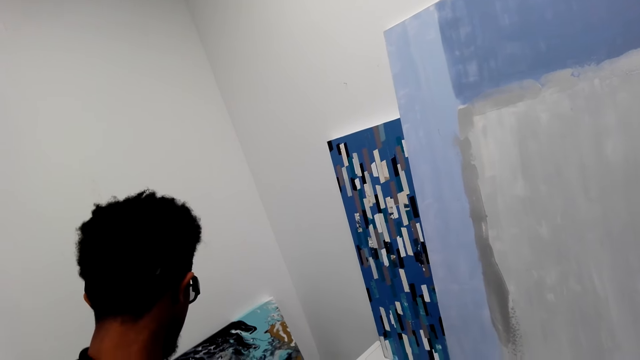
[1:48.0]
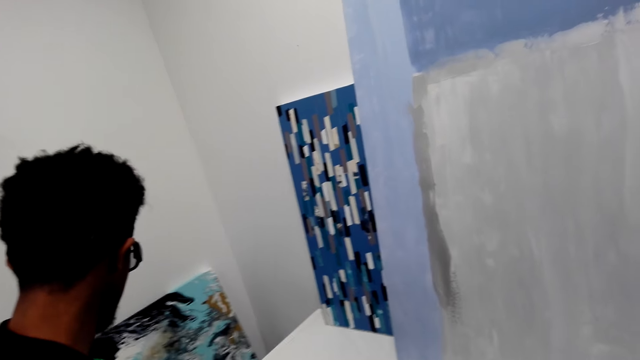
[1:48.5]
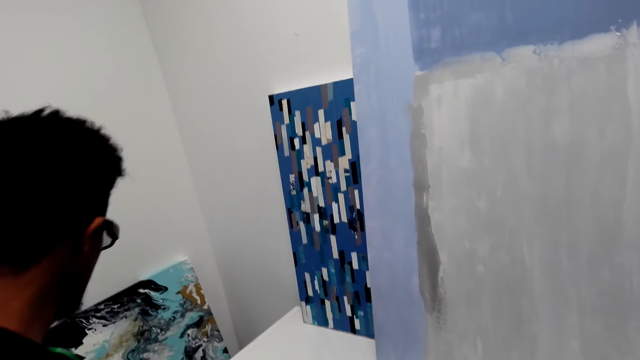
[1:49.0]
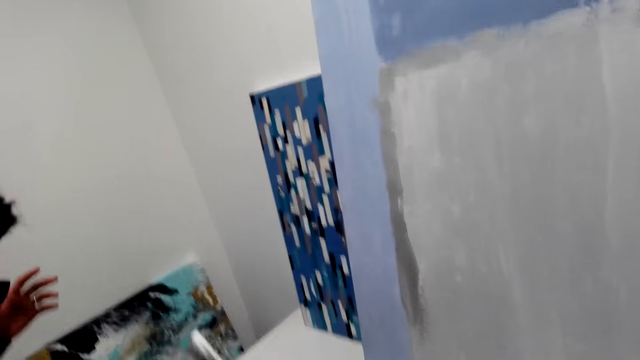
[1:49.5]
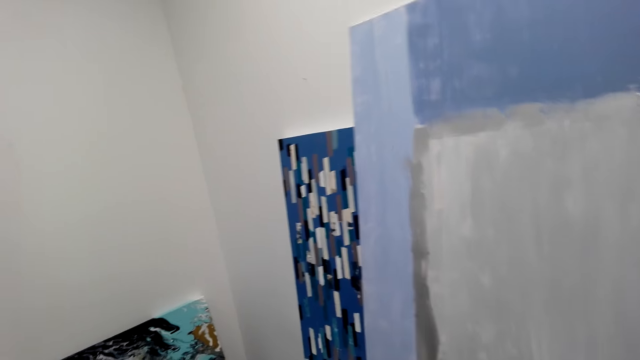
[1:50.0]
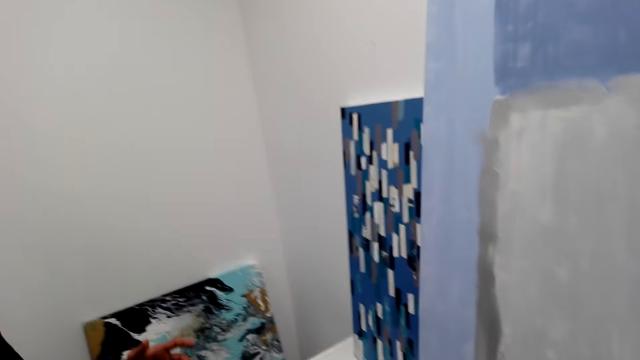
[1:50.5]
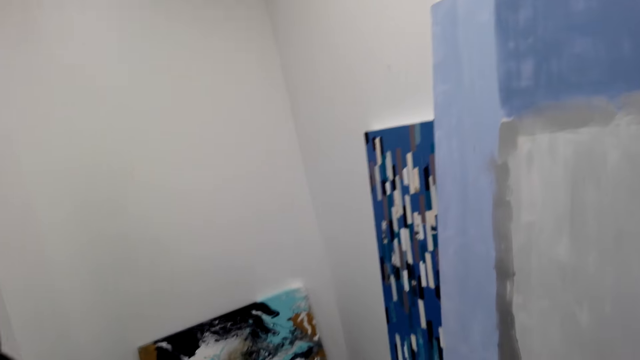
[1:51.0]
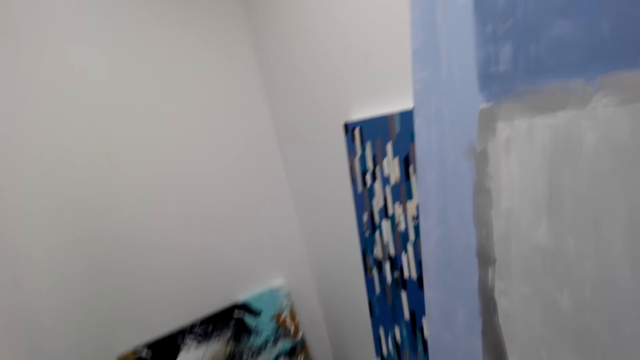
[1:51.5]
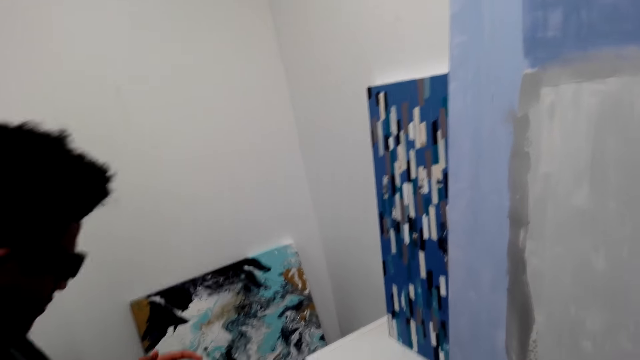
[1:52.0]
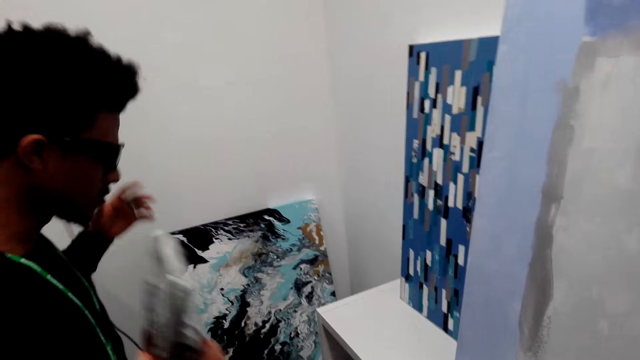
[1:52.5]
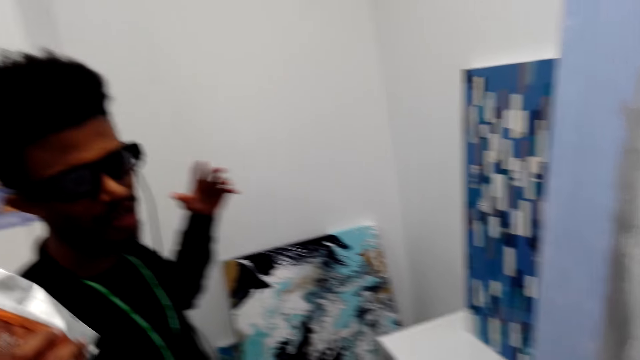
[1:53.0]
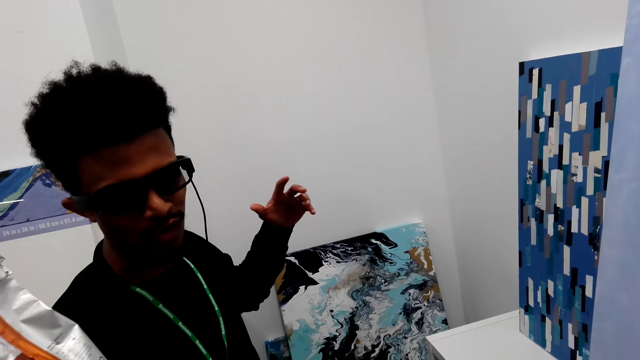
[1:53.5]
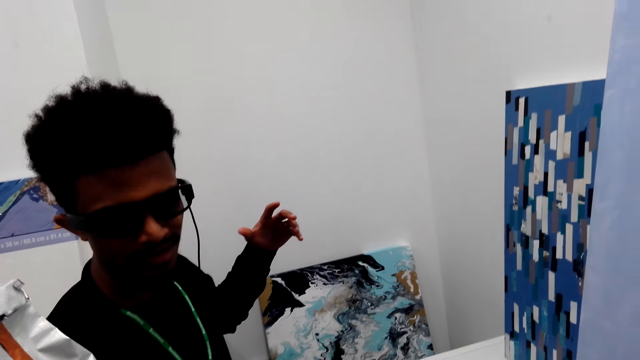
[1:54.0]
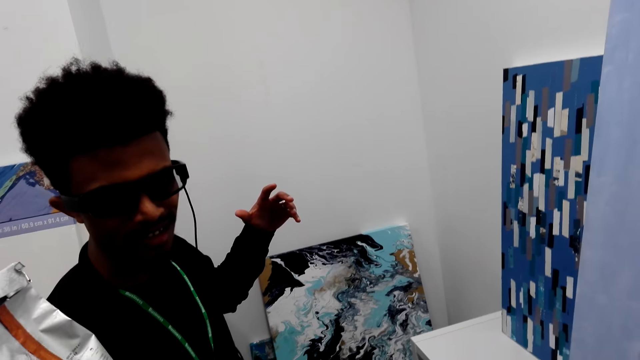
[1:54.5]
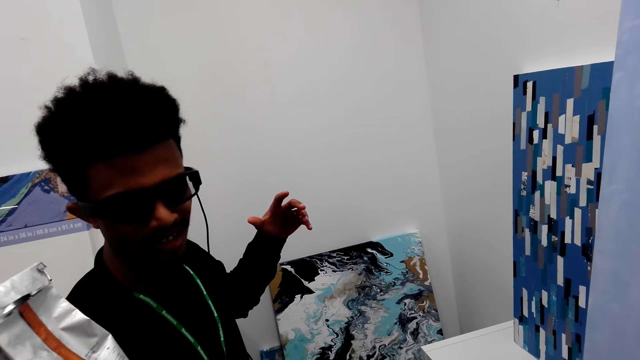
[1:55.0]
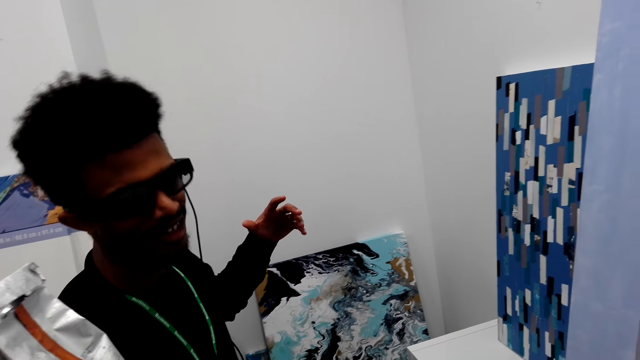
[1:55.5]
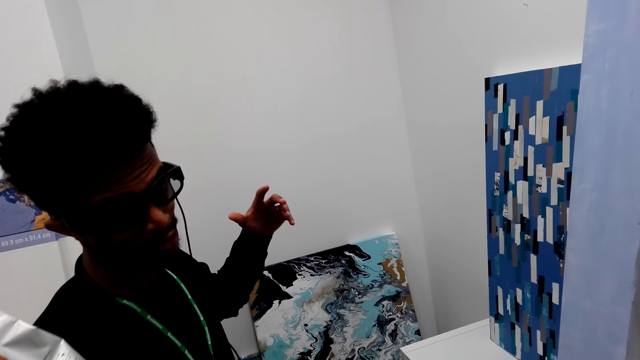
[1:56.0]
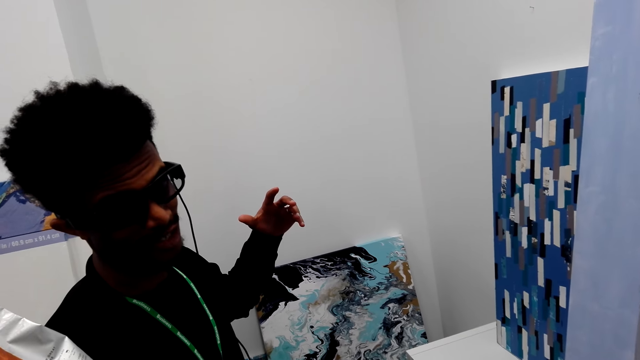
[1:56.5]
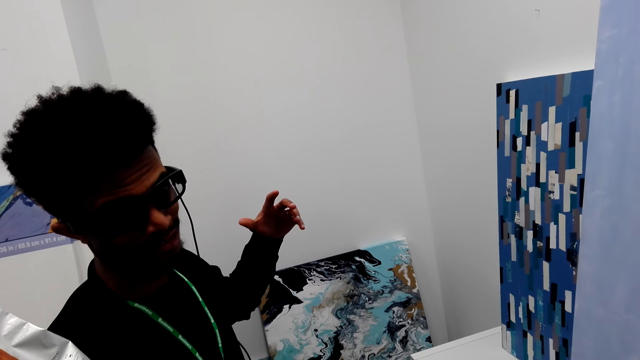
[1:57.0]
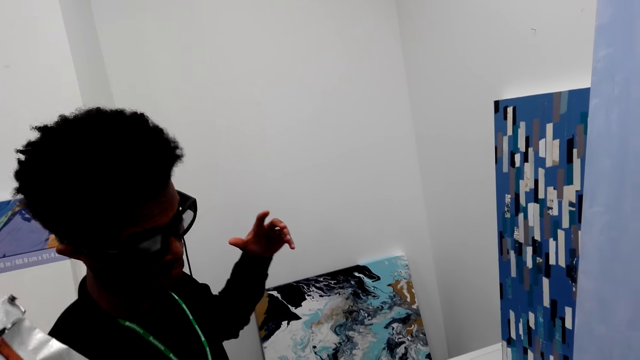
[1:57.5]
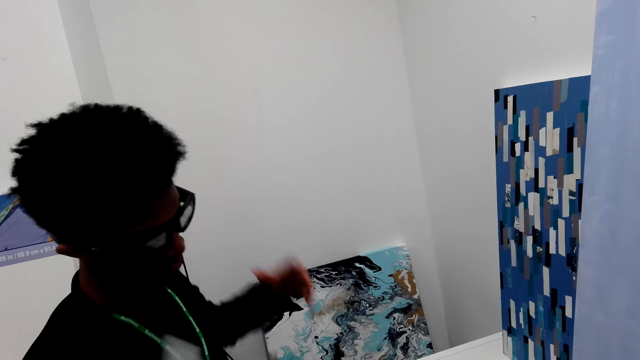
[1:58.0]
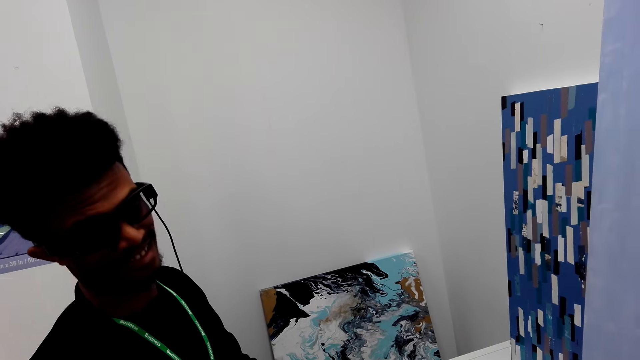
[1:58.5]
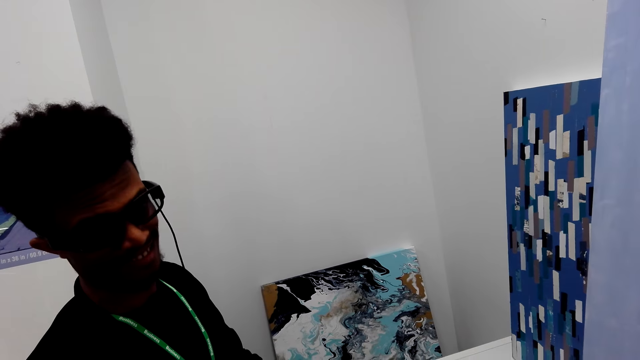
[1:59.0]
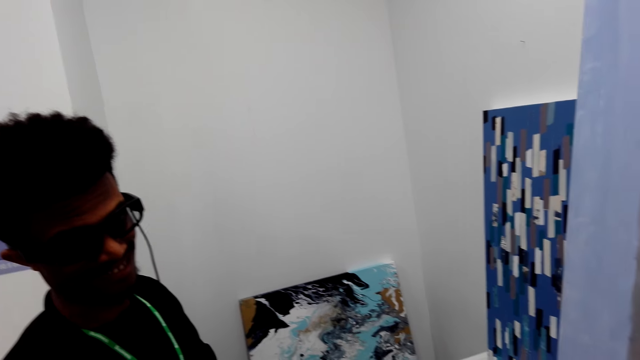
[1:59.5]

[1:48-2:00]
The camera wearer looks around. A man moves the hands.

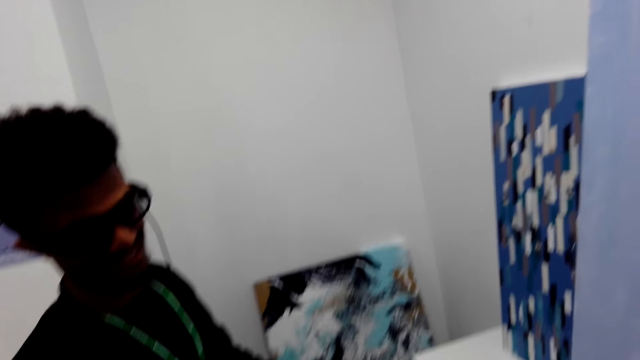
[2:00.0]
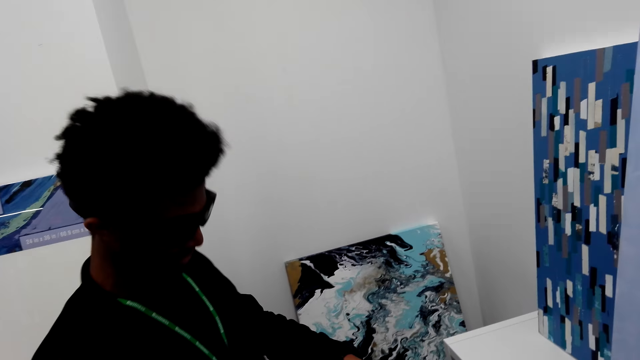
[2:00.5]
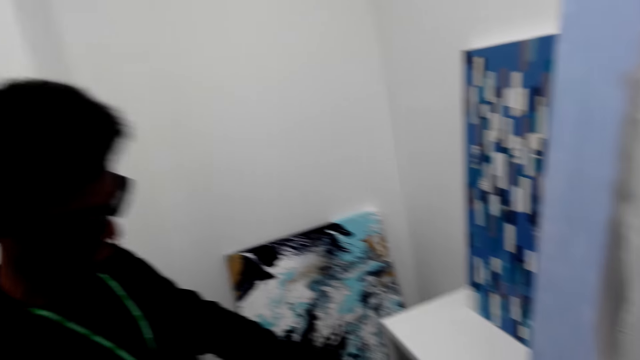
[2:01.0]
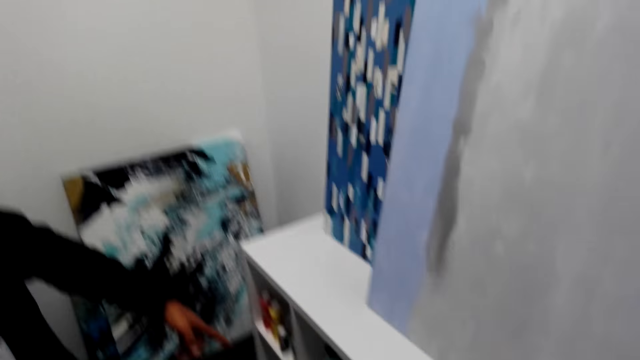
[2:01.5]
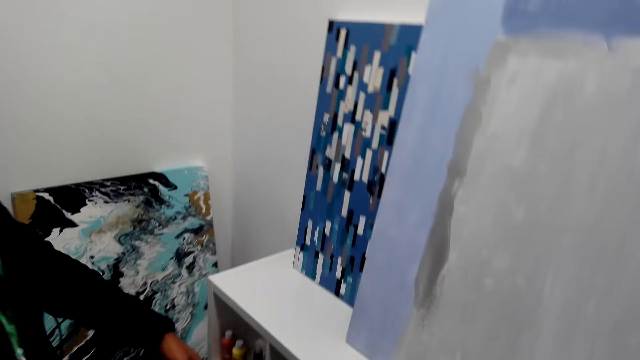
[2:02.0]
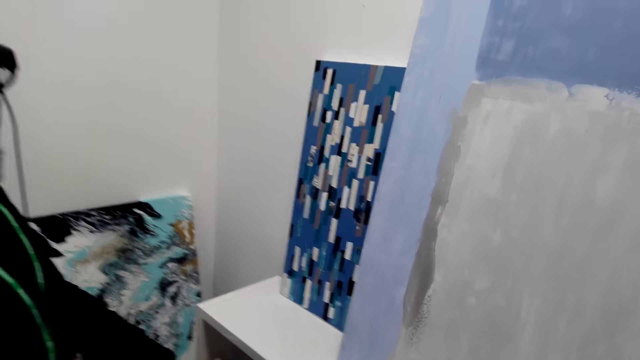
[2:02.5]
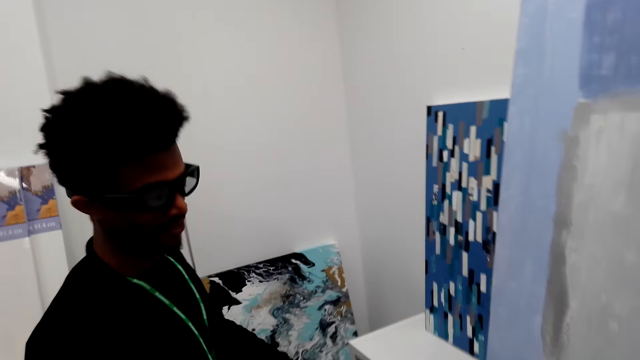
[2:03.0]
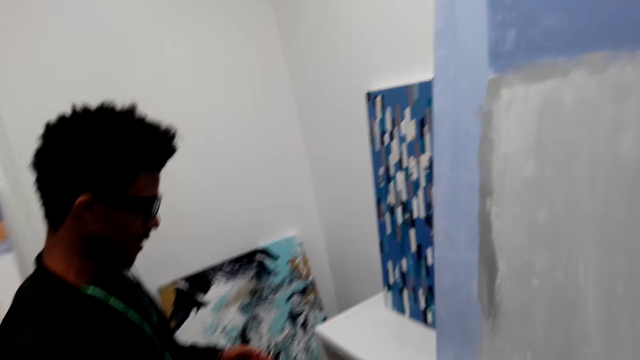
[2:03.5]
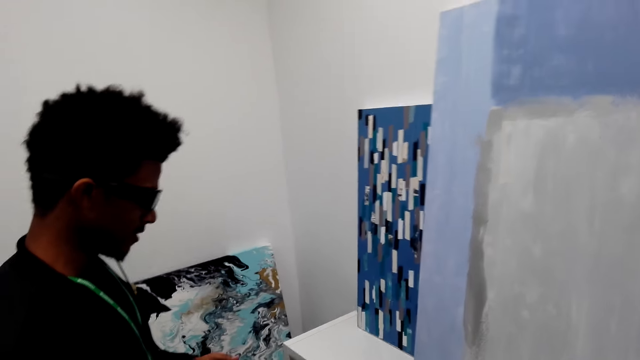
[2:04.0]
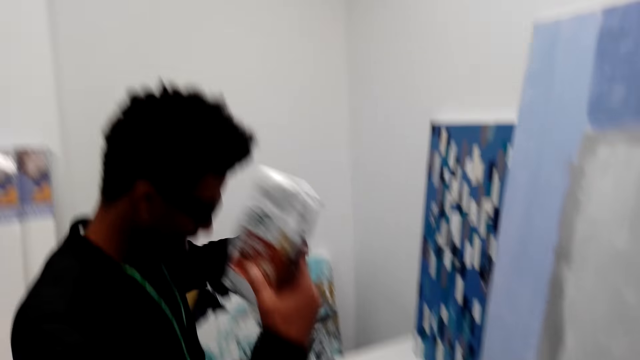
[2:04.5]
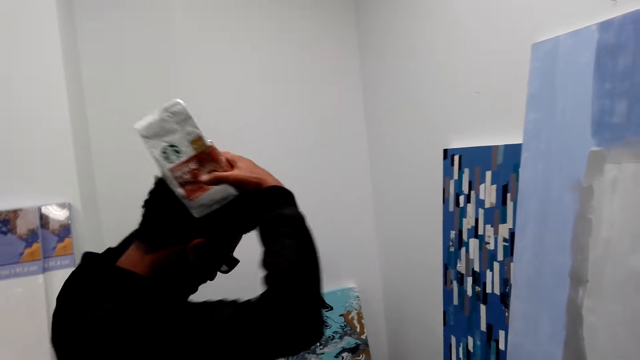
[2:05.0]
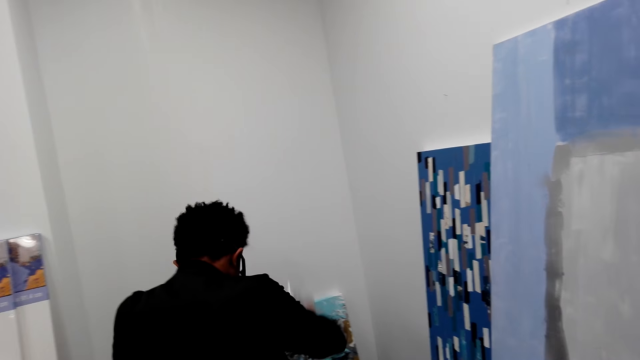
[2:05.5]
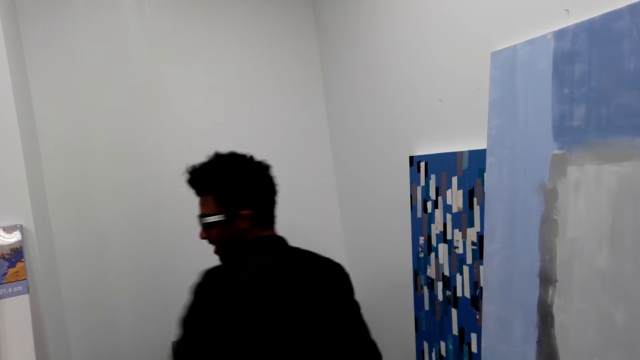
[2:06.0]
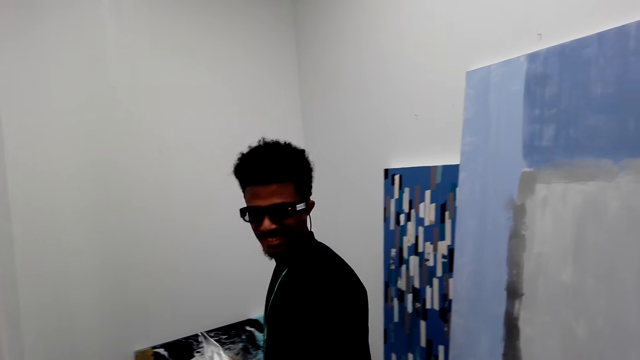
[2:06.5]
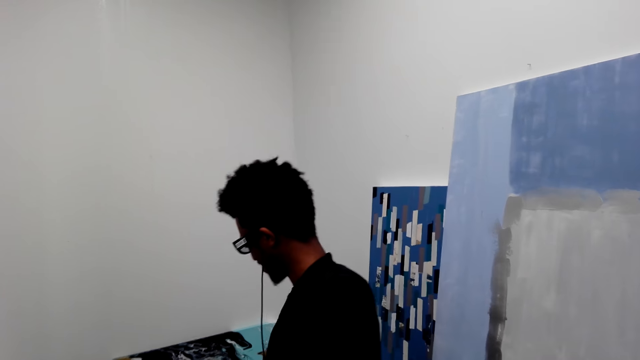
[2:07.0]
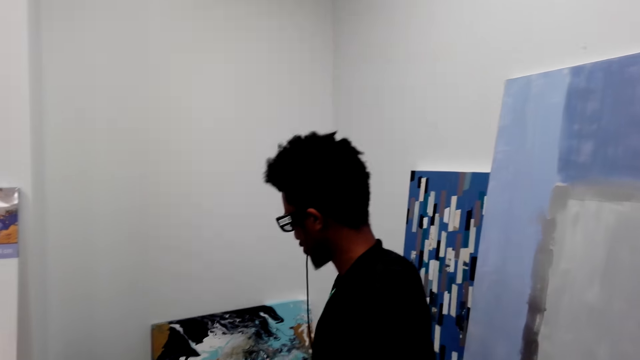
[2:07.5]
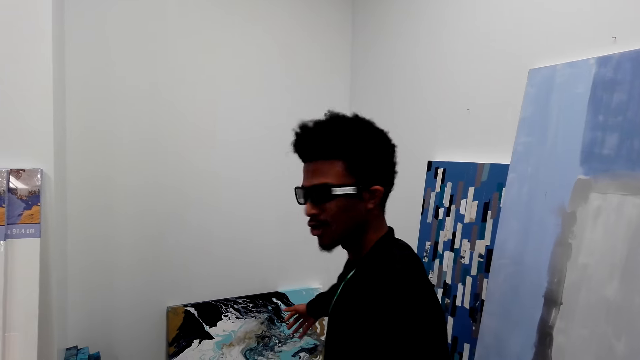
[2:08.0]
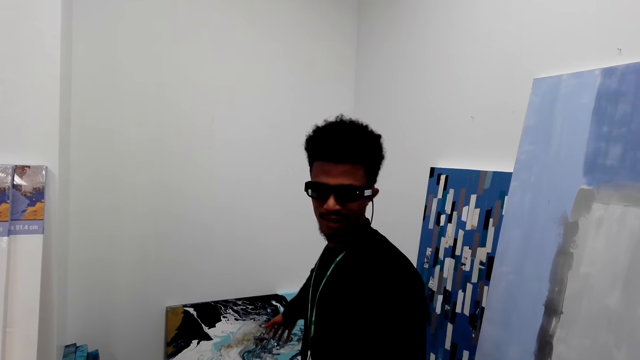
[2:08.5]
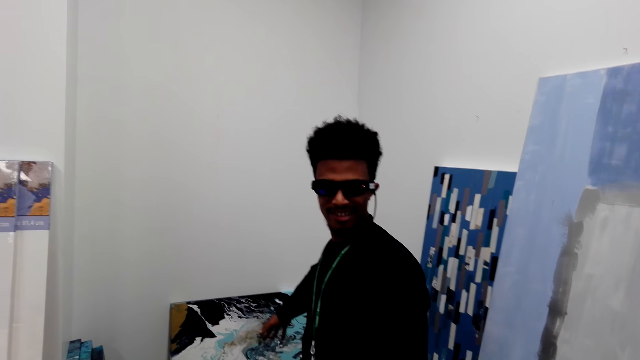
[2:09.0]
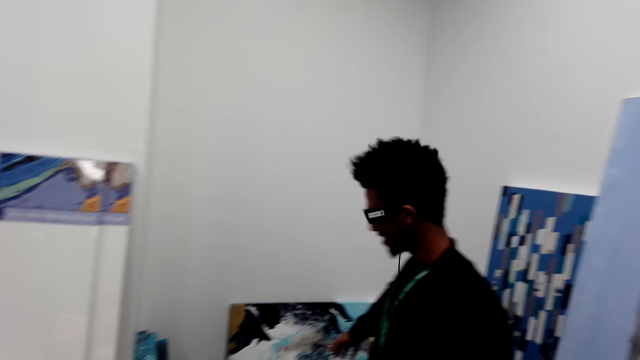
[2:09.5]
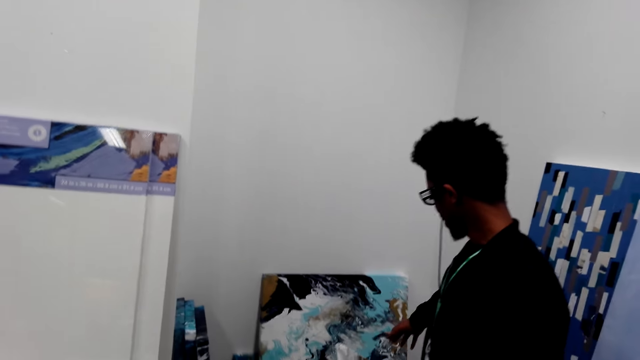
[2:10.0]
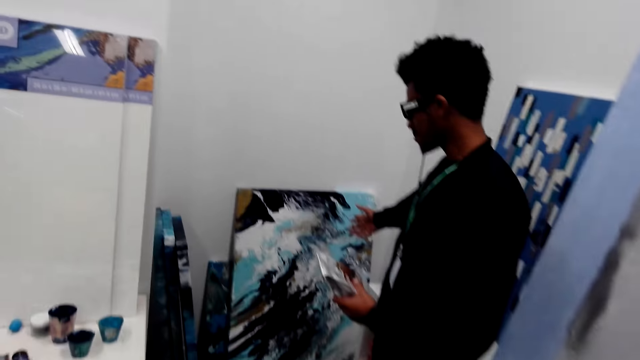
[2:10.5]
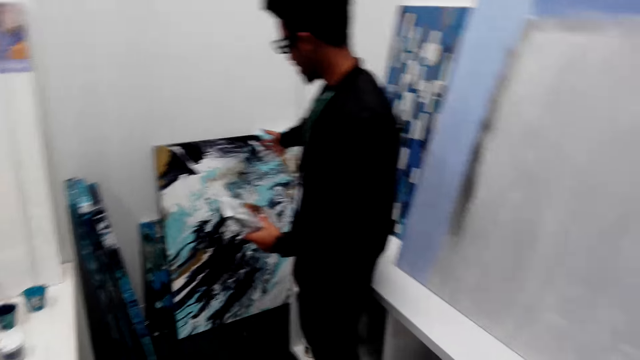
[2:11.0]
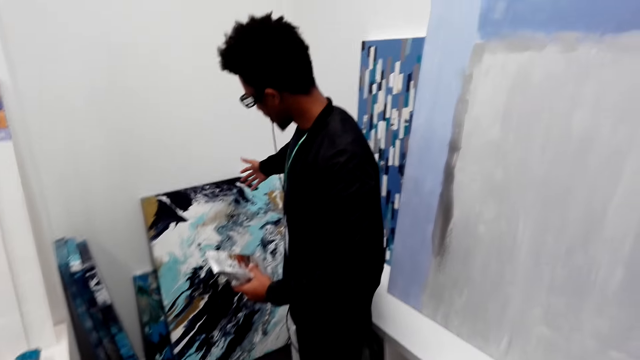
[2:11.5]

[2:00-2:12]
A man walks around. The man points at the artboard.
